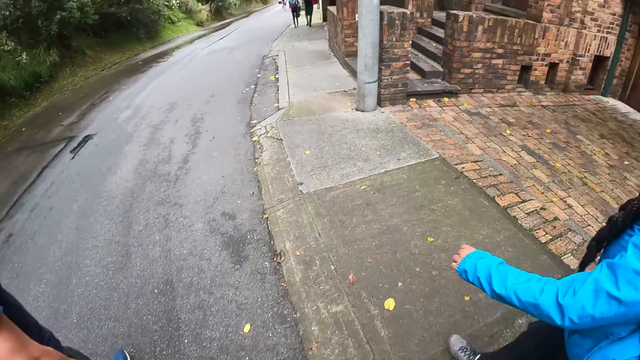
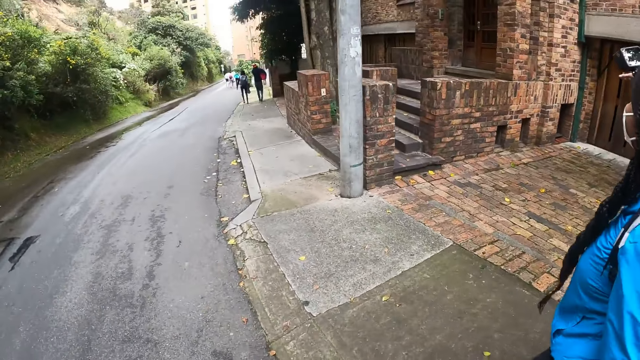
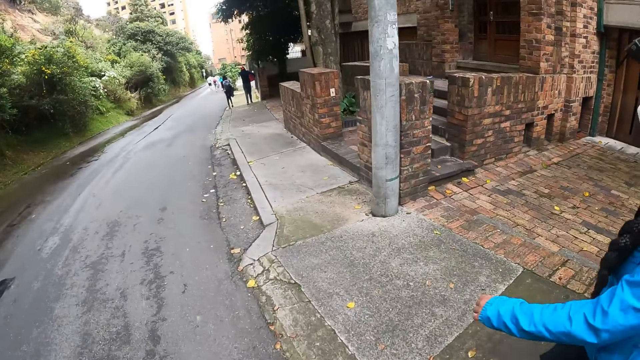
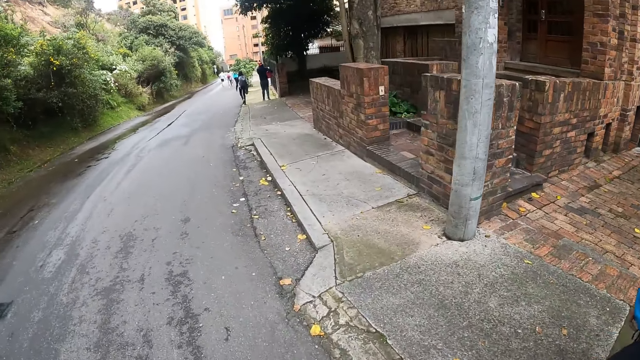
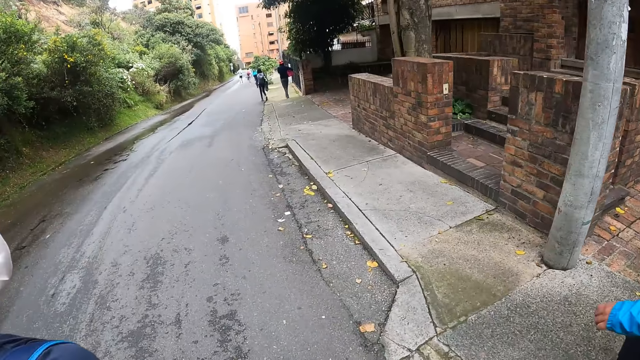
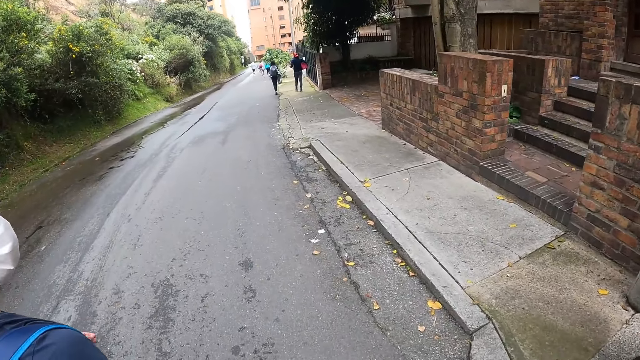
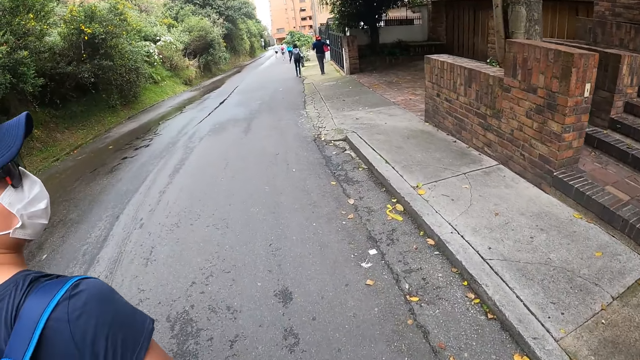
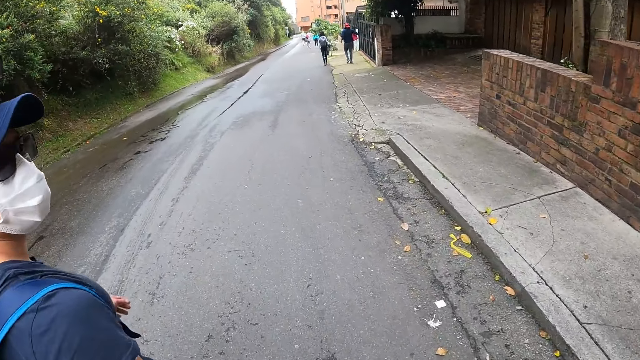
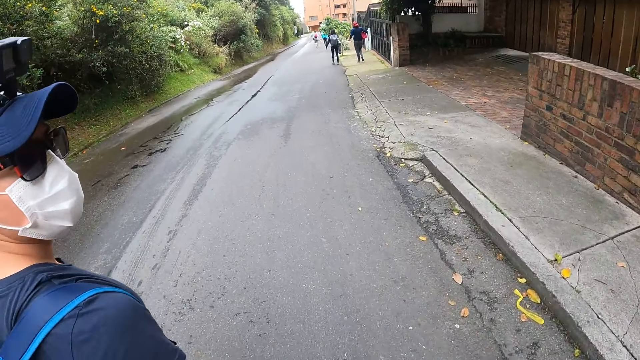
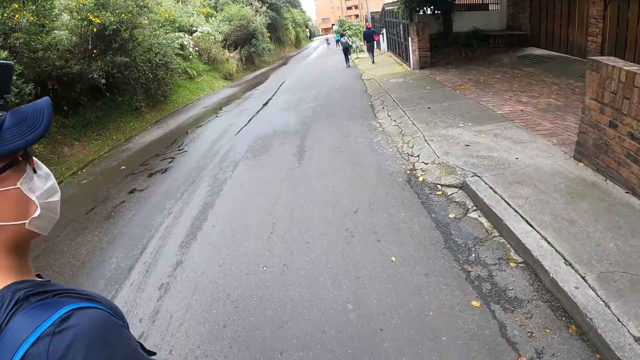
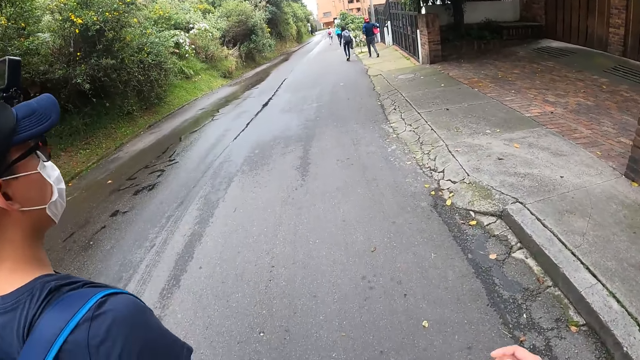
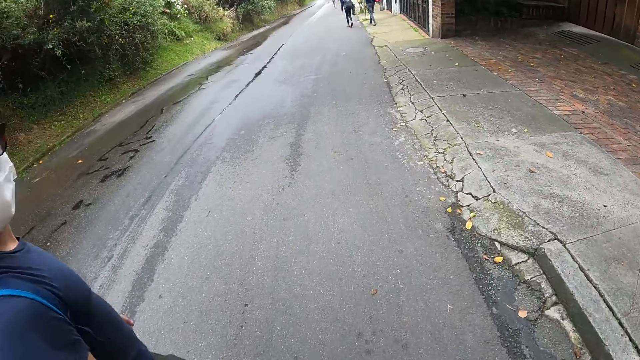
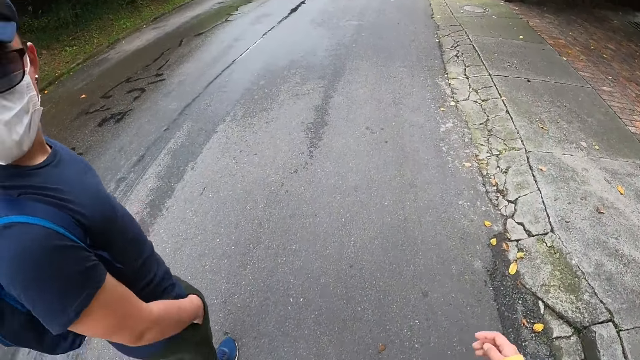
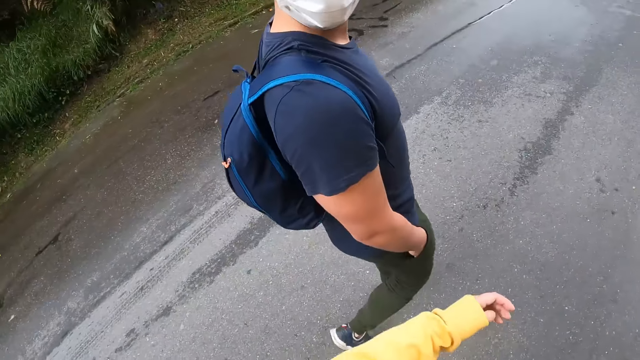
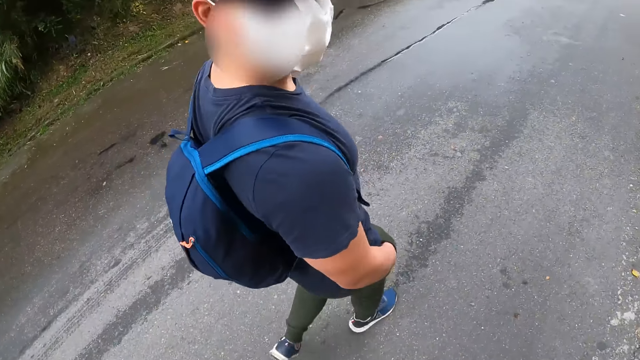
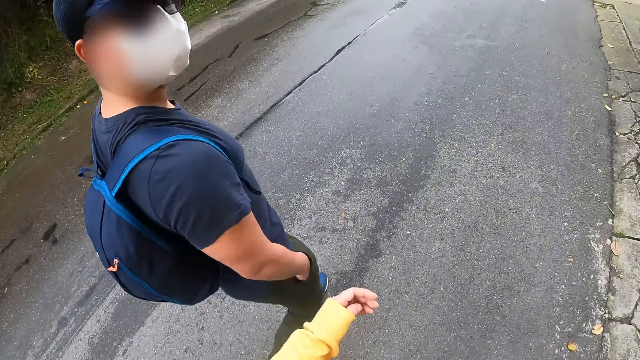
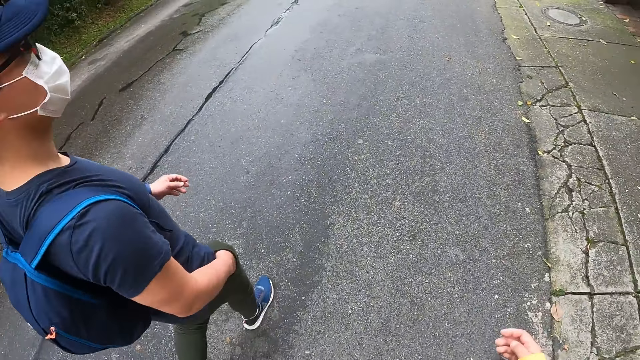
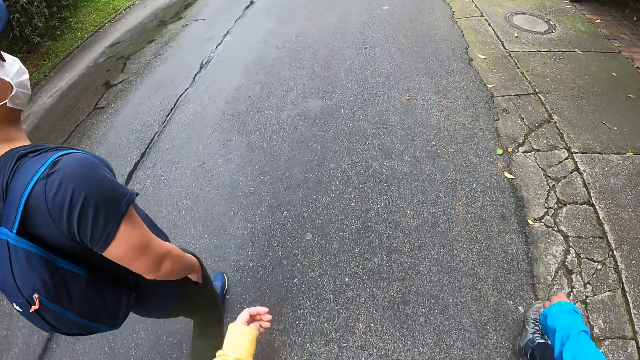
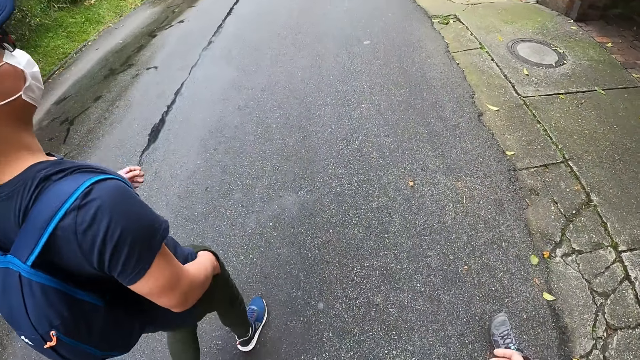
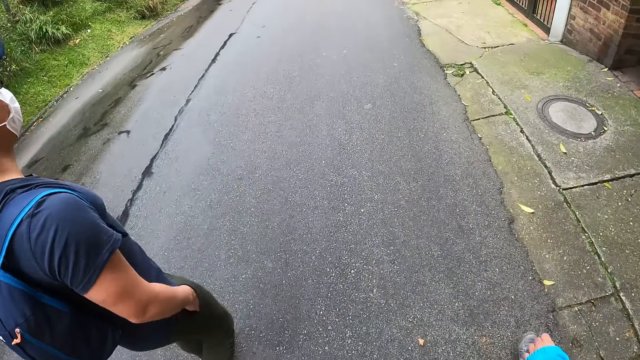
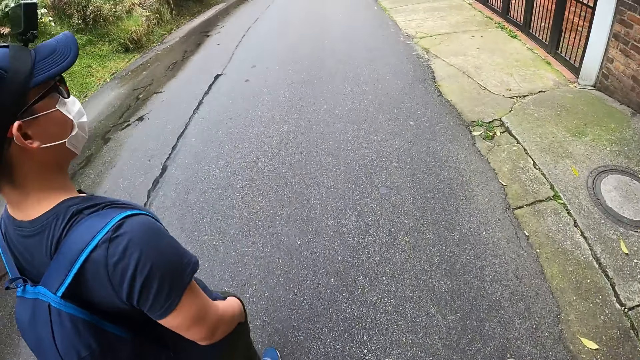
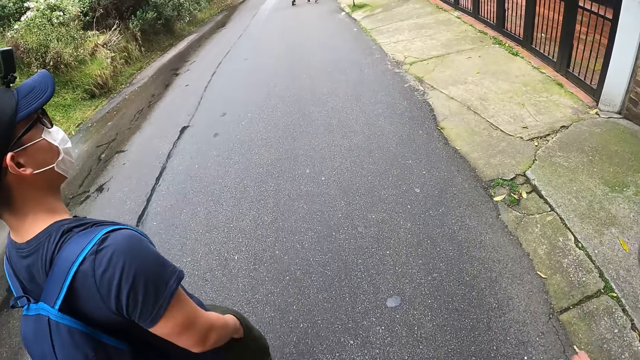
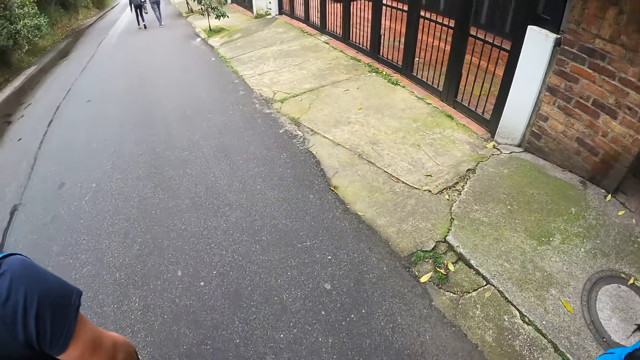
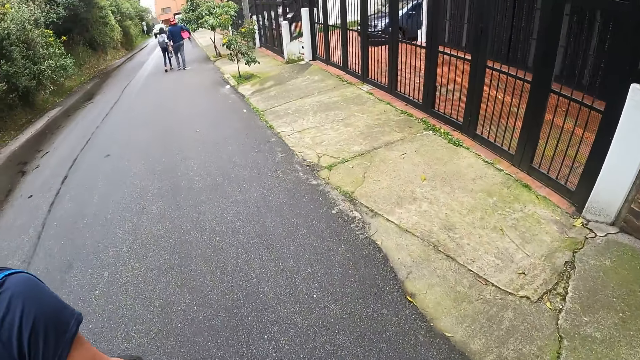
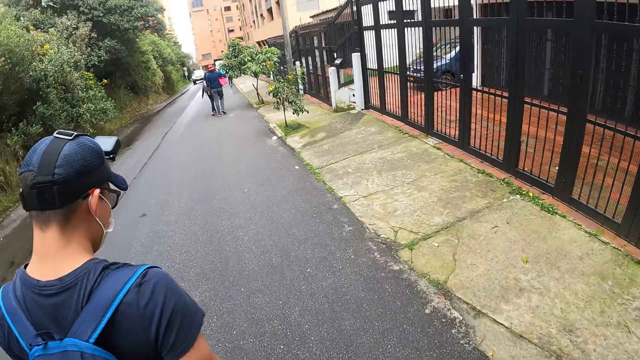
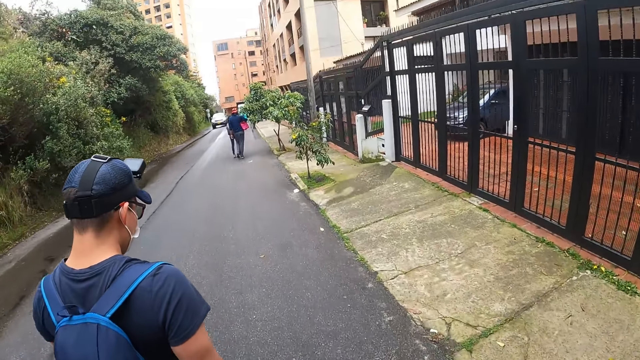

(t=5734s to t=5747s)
The camera wearer looks at the building. They look at a person. They move the left hand. They move hands. They move the right hand.

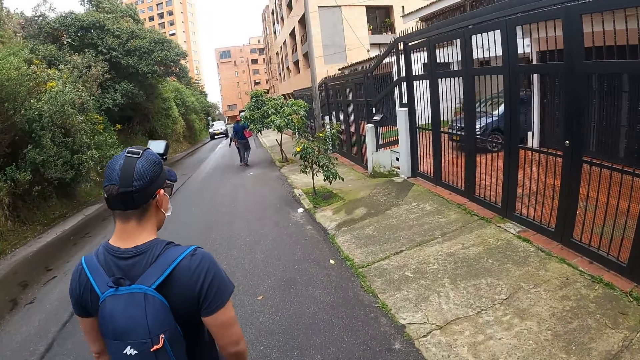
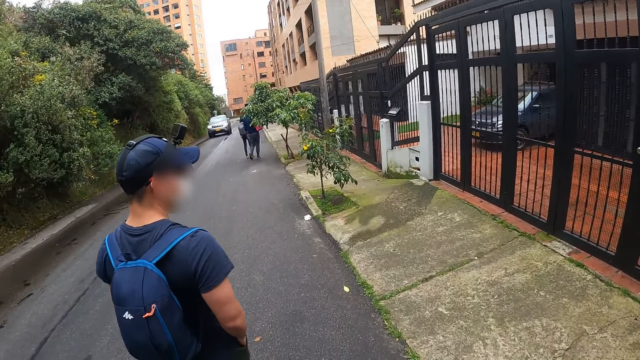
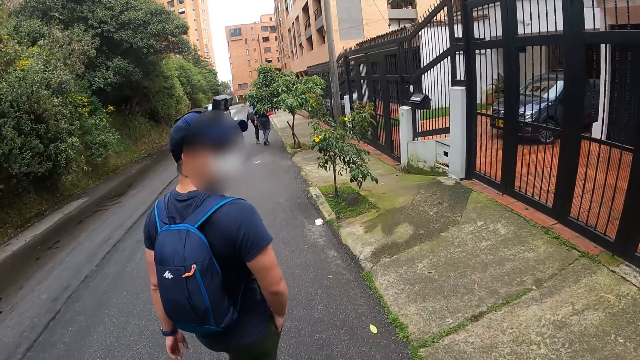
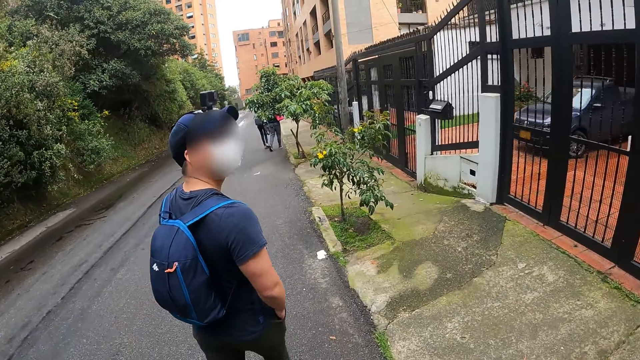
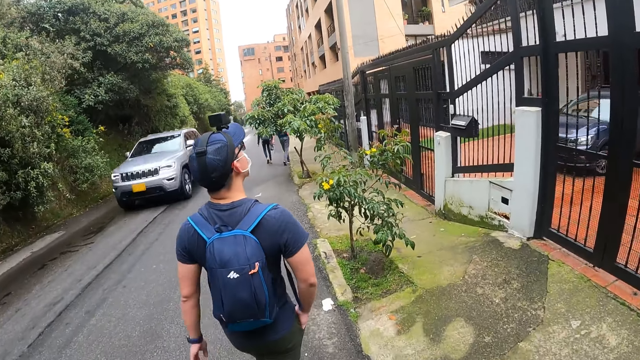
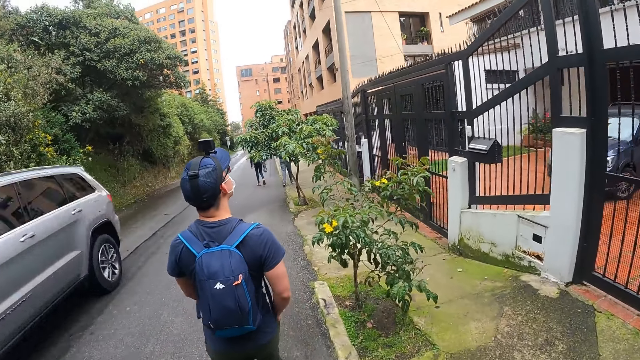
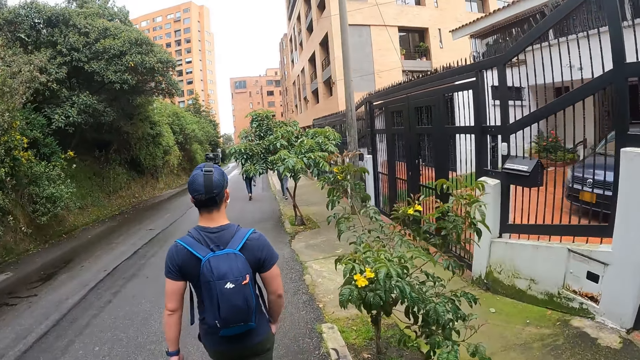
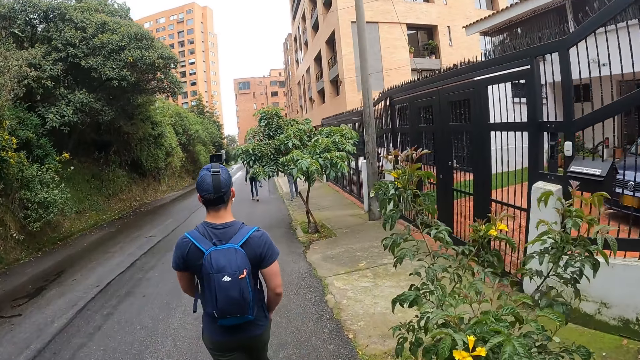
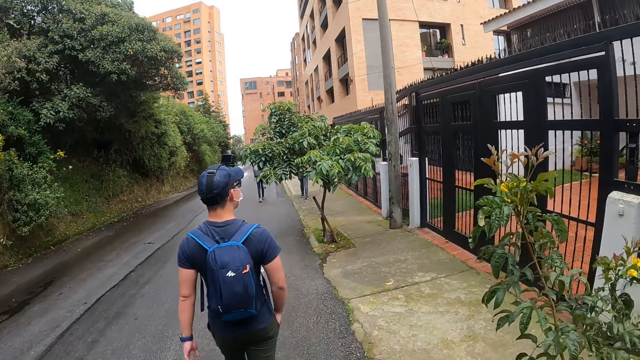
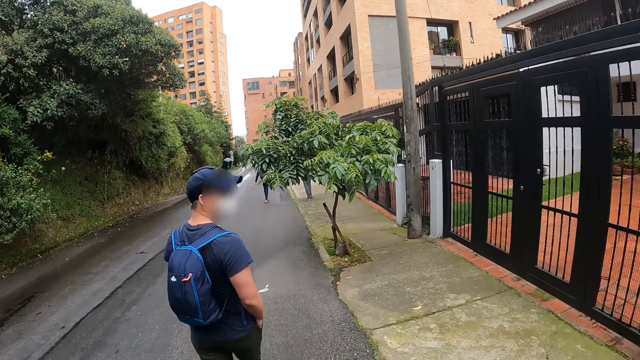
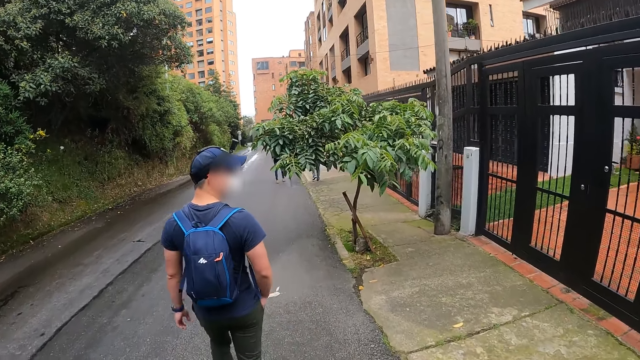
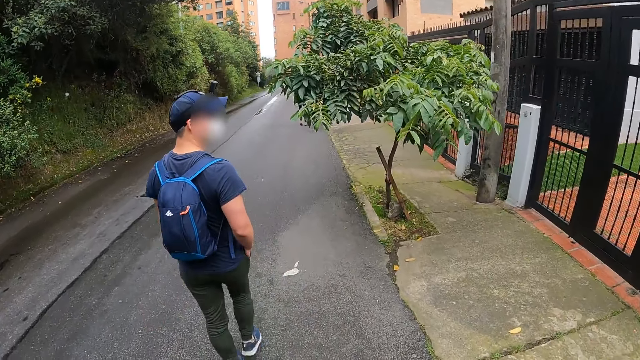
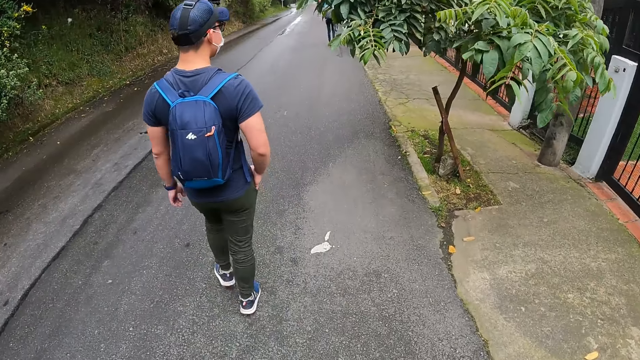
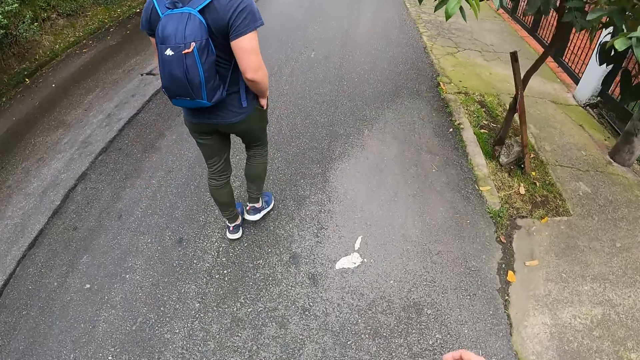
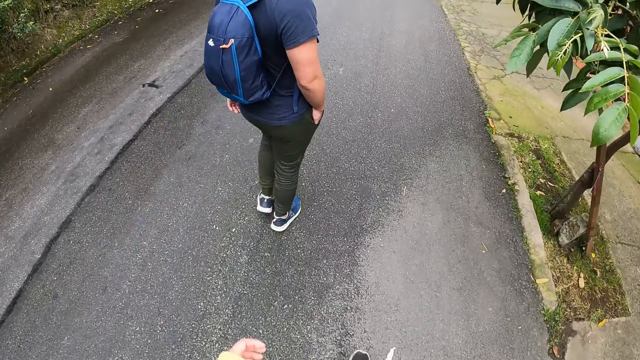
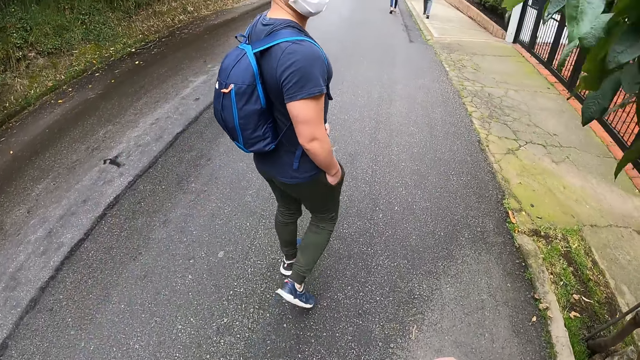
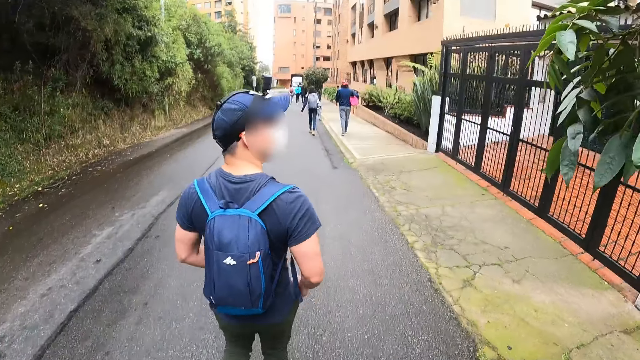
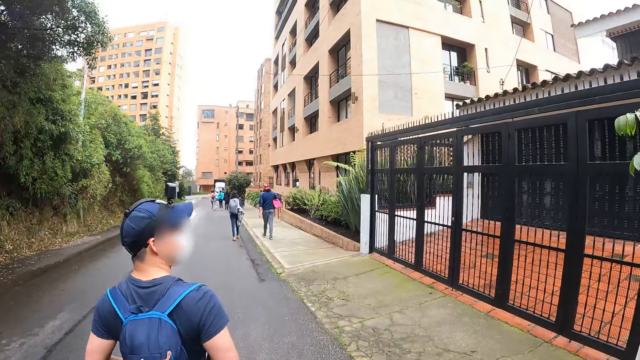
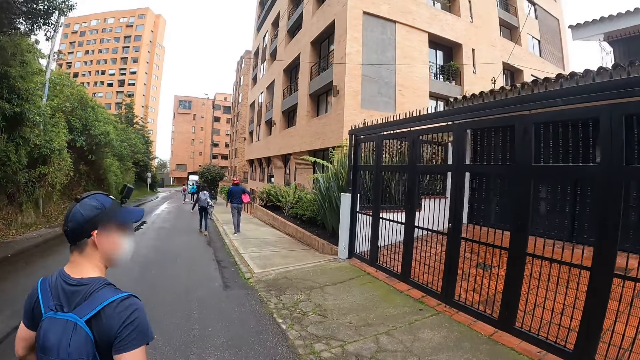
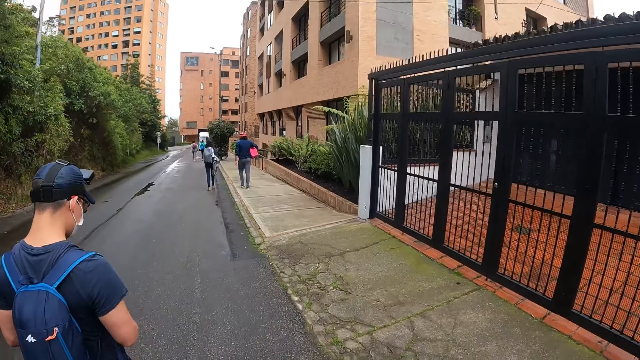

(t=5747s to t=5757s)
The camera wearer looks at a person. A silver car drives past the camera wearer. The camera wearer looks at the trees.
